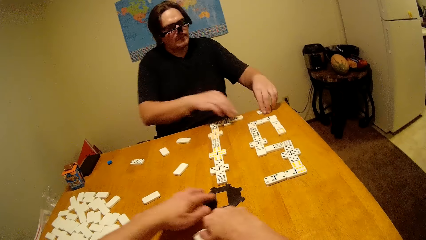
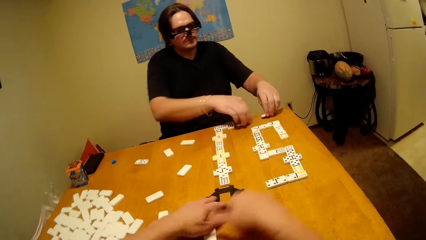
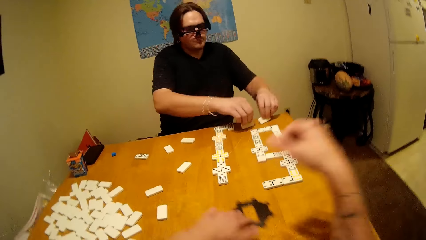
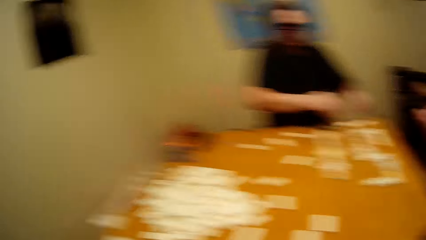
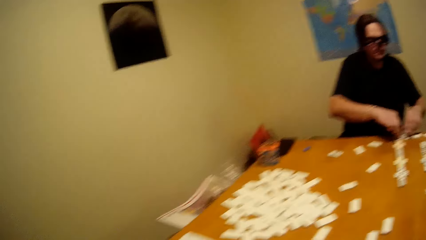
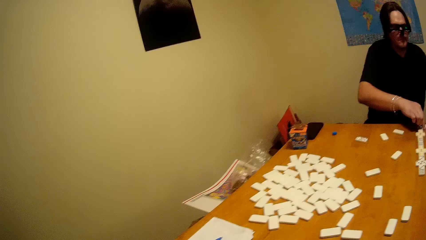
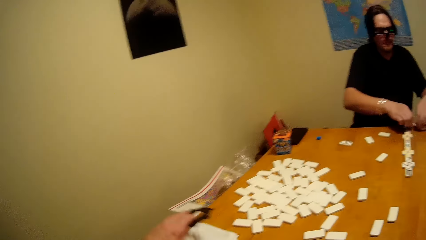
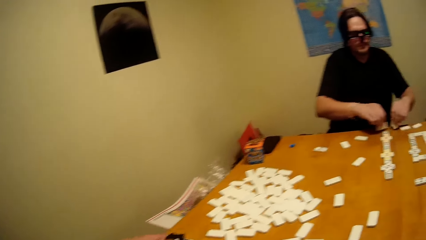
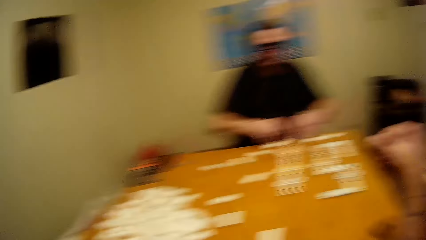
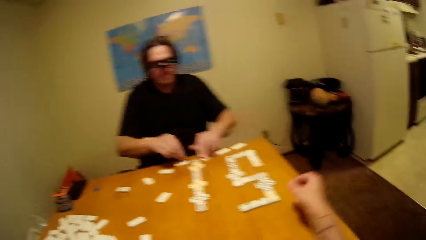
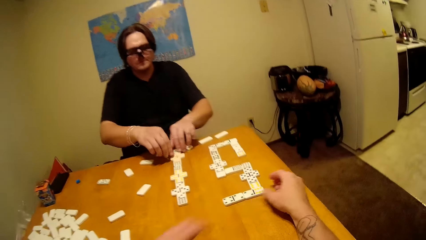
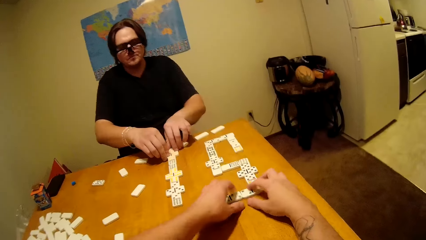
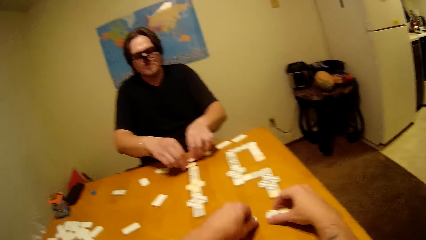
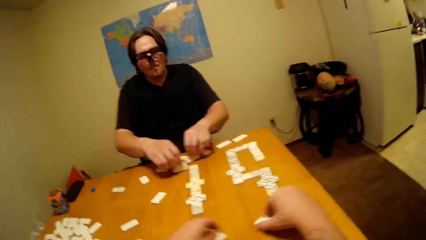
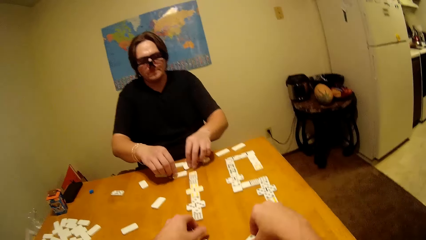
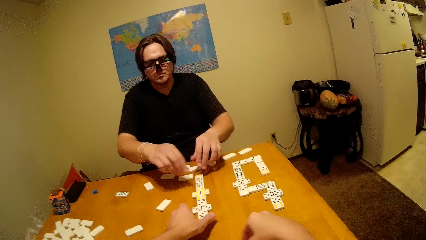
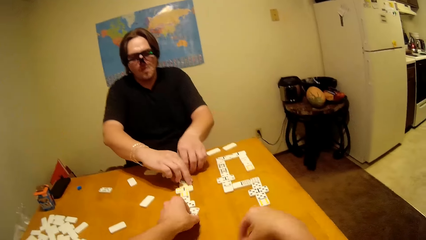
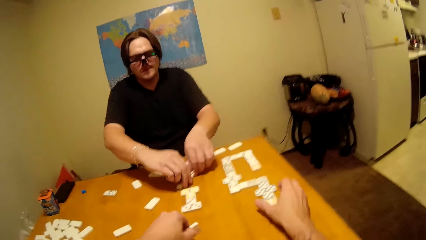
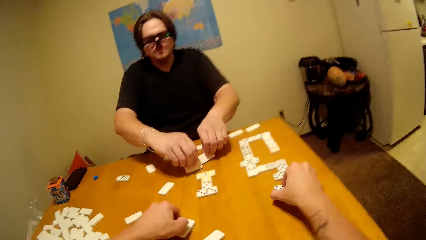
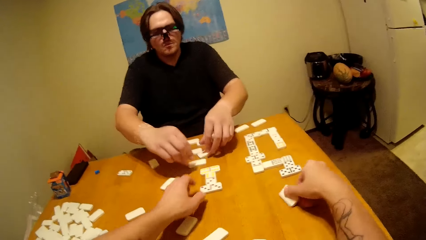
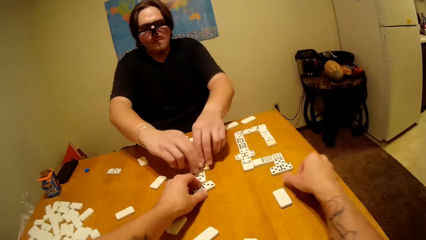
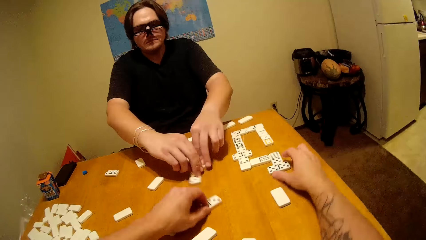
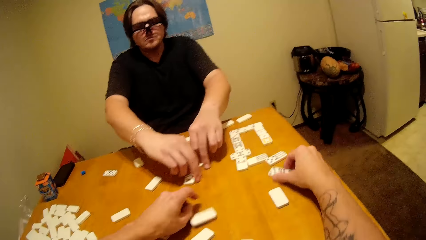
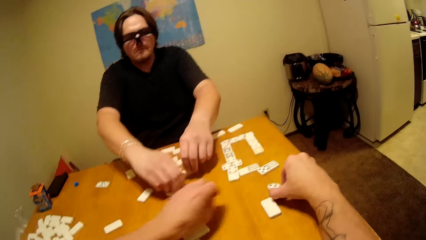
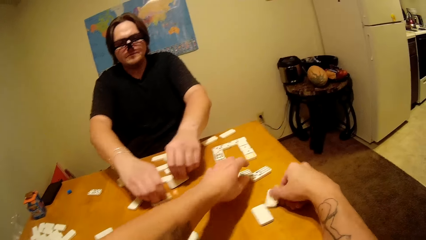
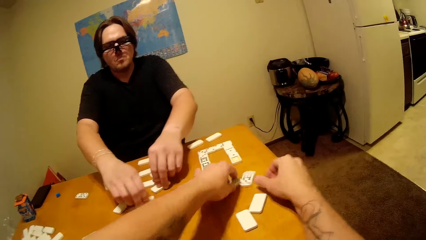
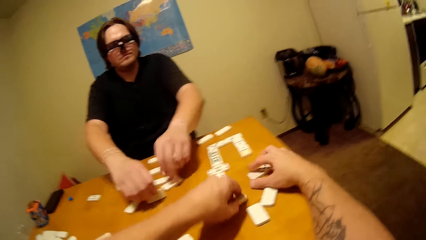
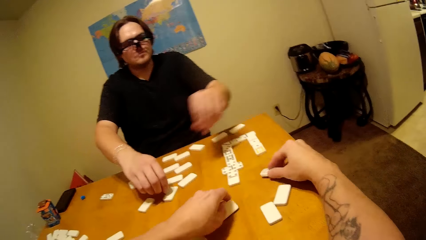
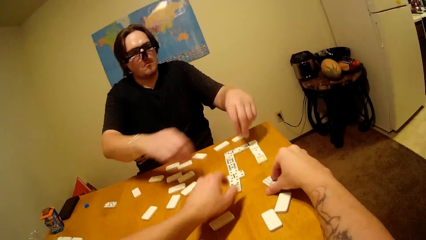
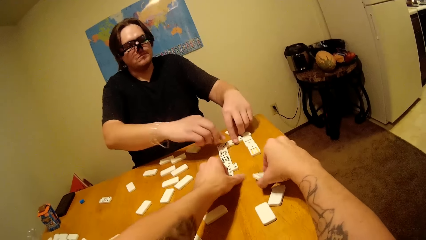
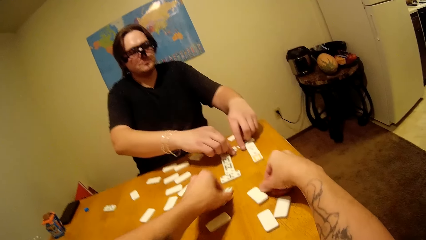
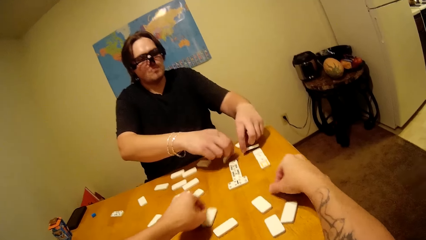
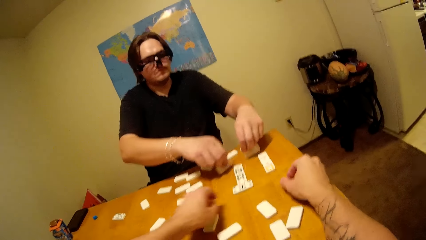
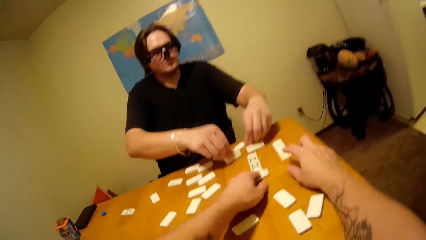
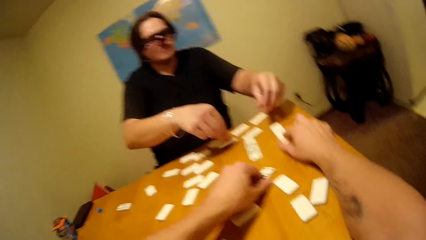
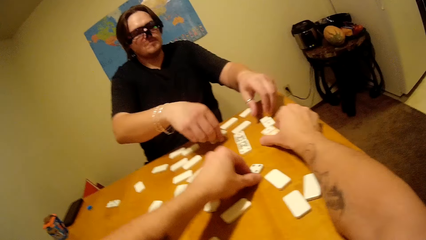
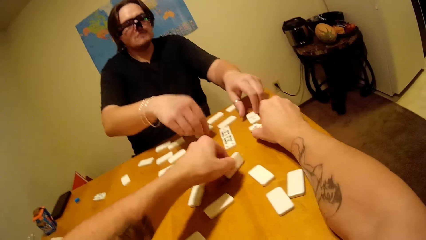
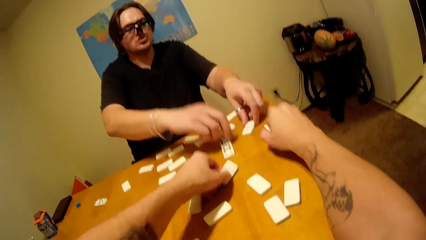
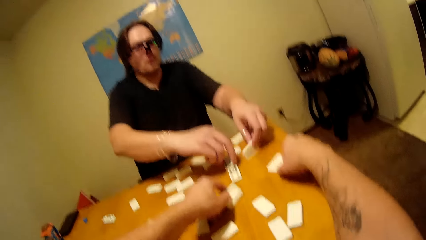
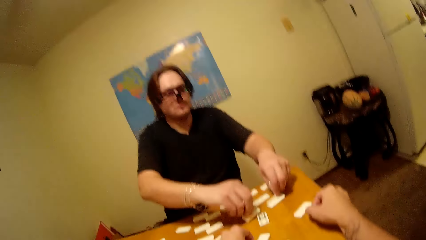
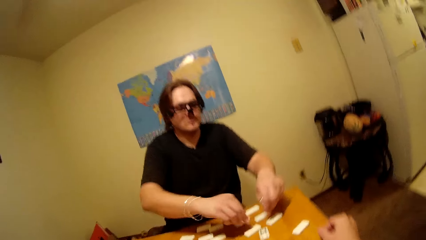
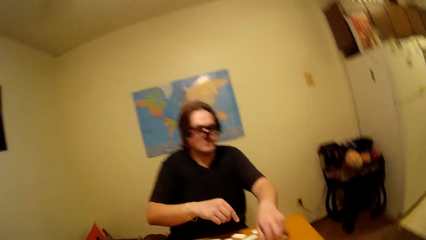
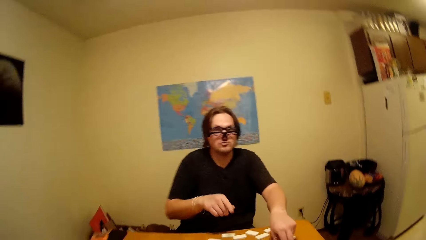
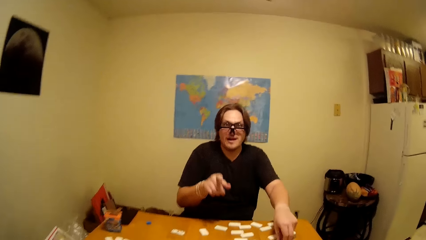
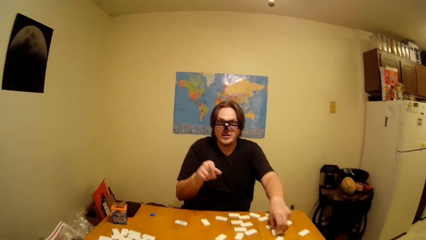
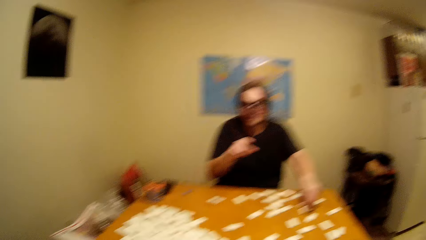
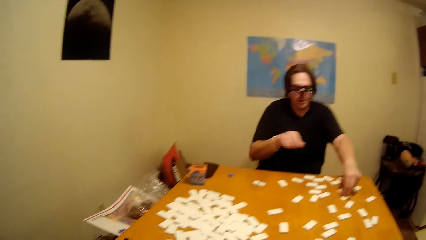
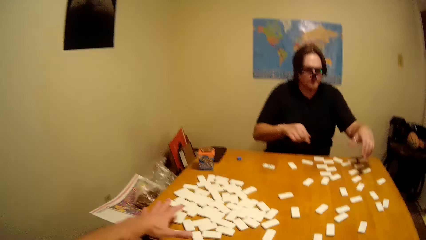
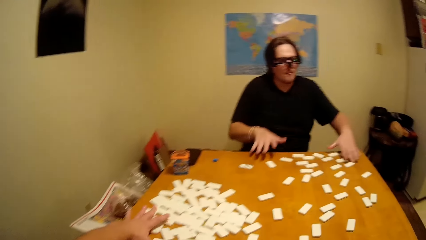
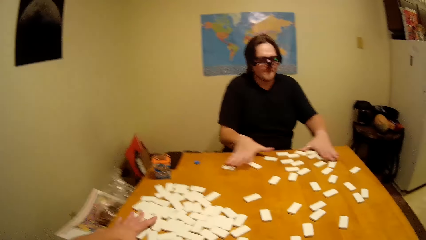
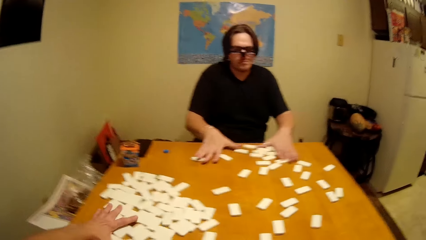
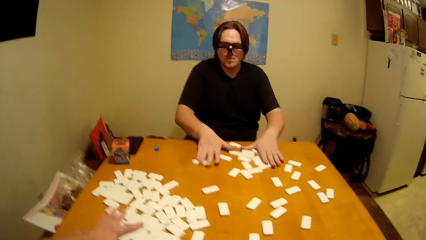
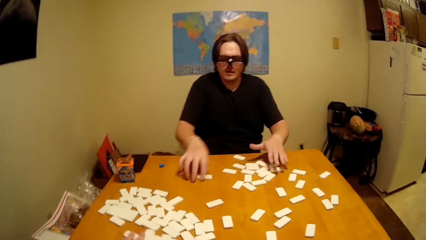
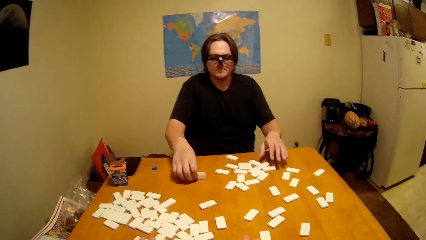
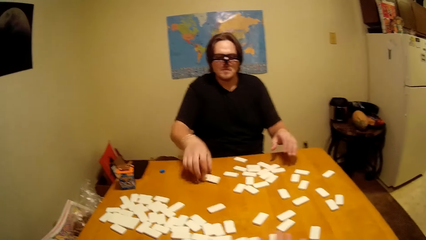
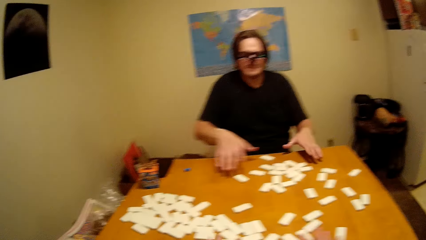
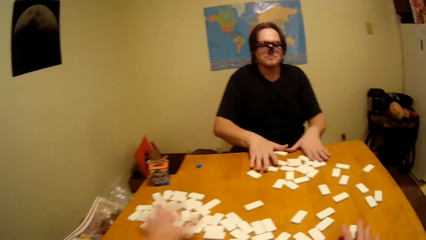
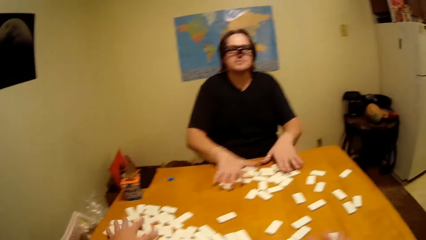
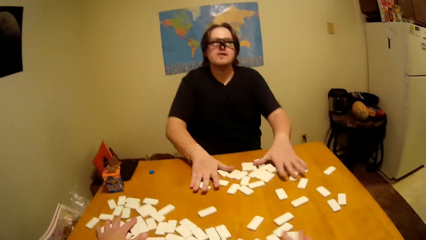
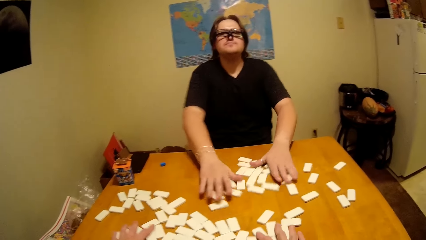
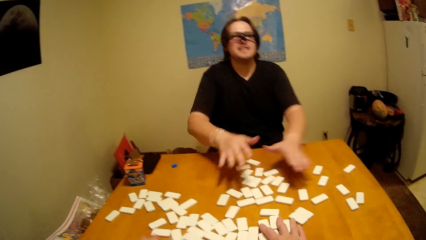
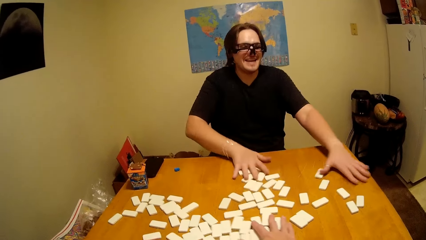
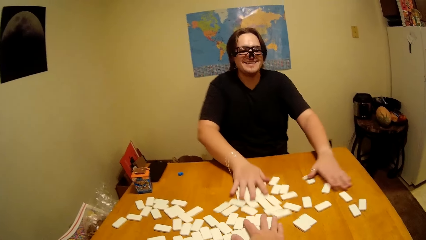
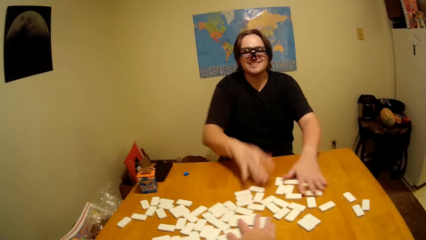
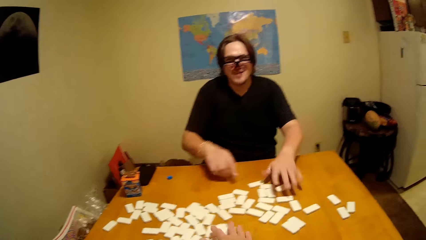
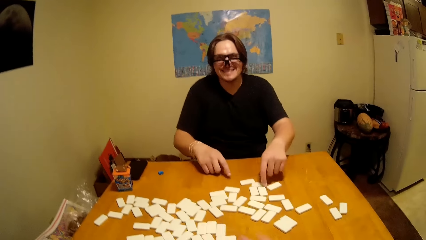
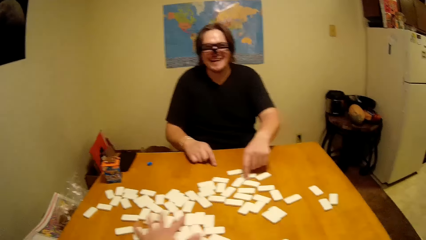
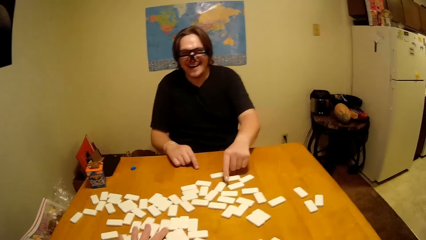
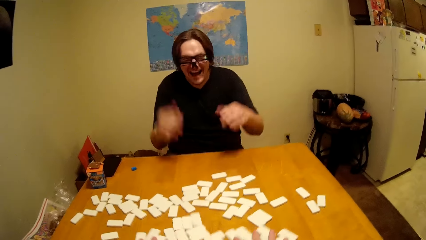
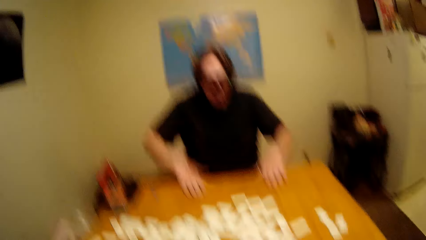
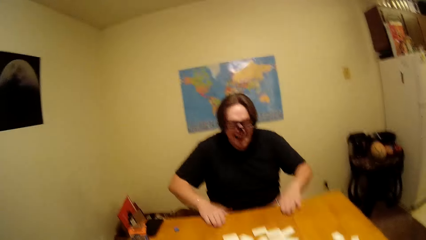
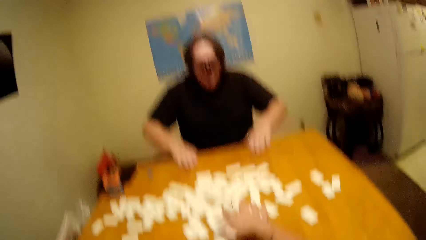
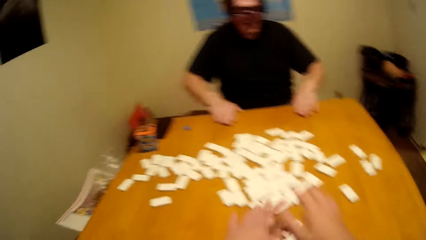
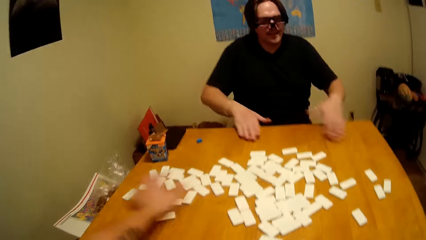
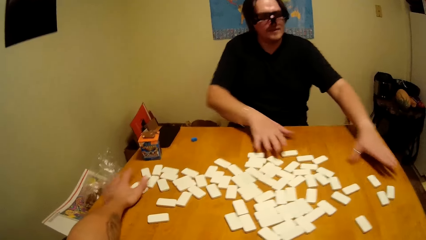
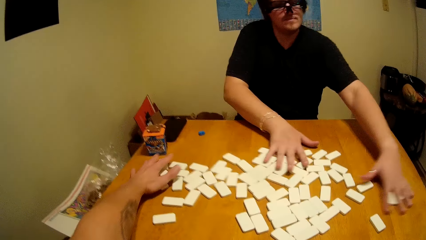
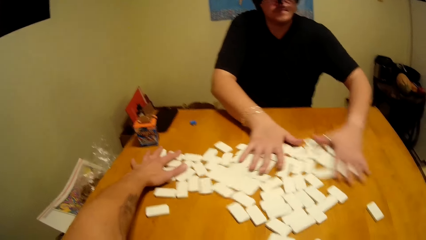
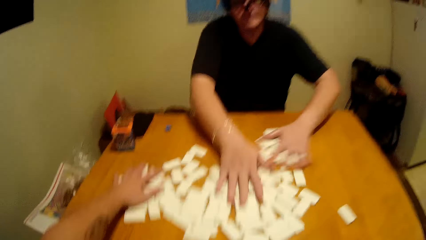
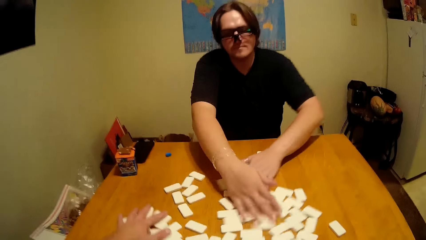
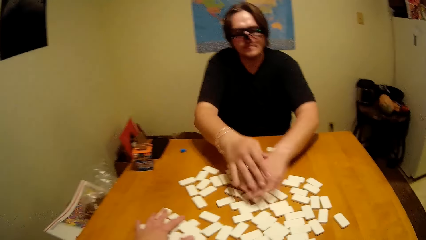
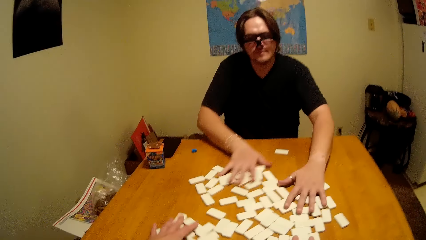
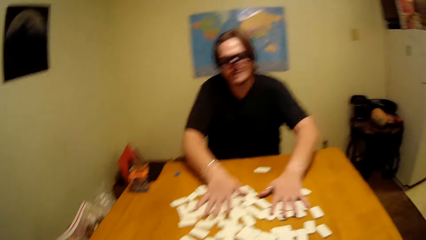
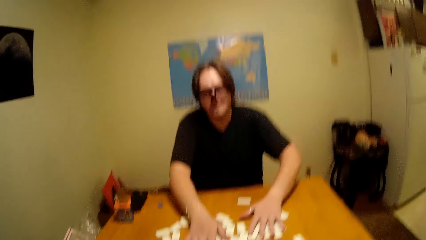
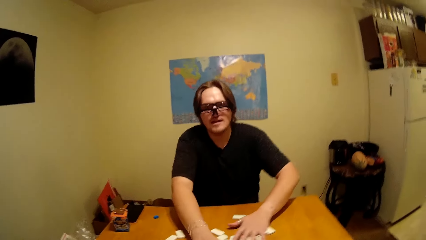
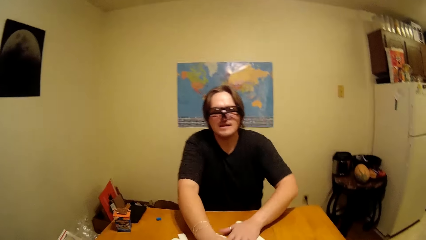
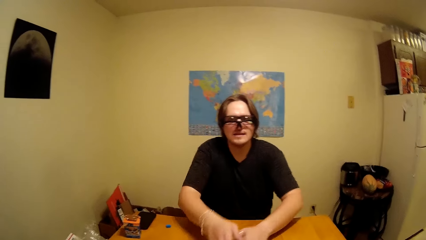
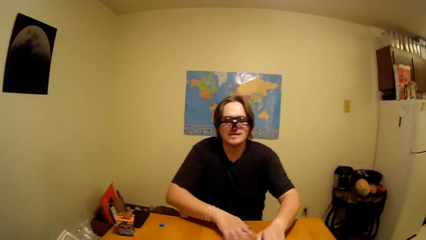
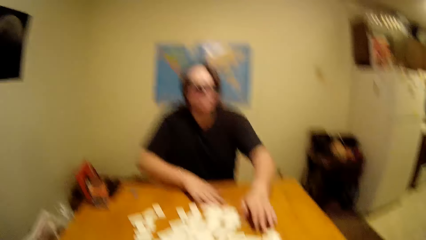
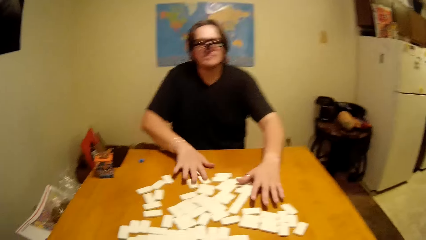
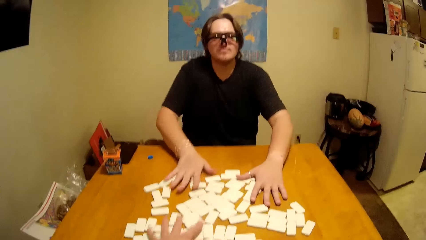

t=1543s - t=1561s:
A man assembles the blocks or dominoes. The camera wearer assembles the blocks. The man hits the table with both hands and shuffles the dominoes. The camera wearer shuffles the dominoes.
